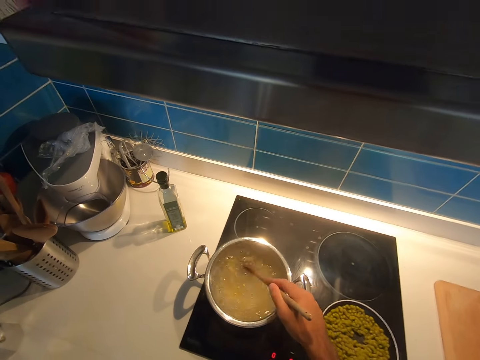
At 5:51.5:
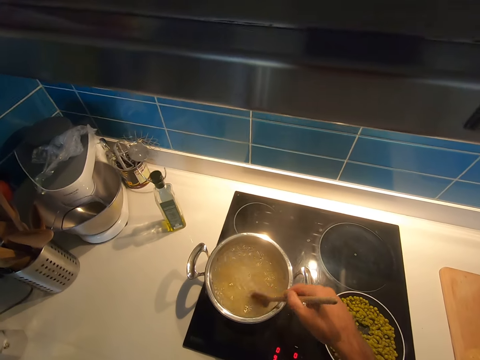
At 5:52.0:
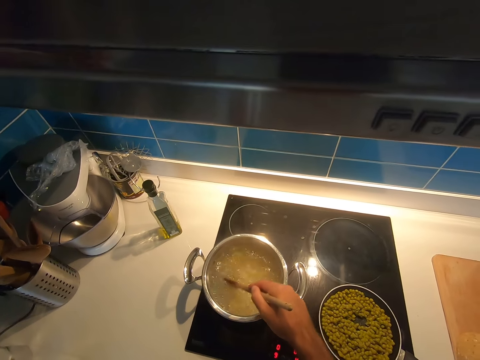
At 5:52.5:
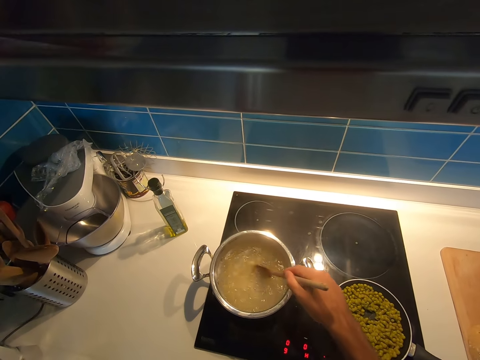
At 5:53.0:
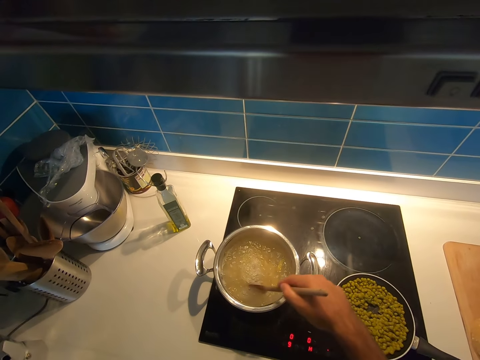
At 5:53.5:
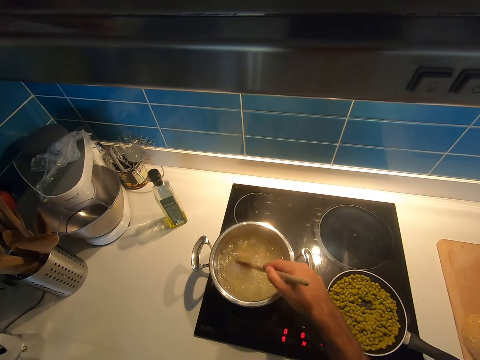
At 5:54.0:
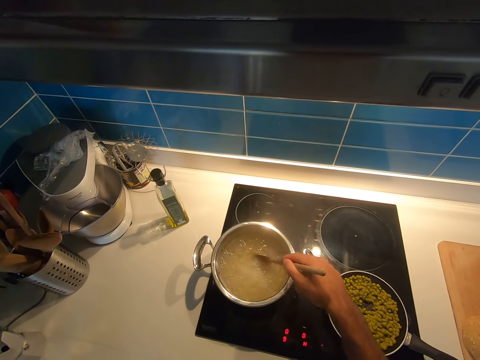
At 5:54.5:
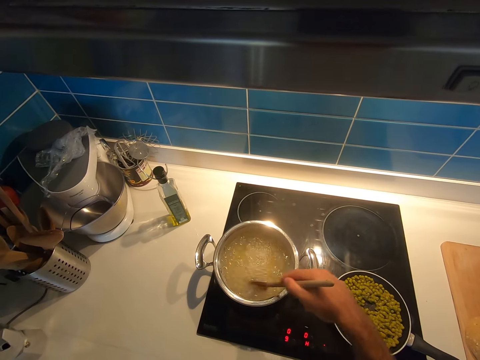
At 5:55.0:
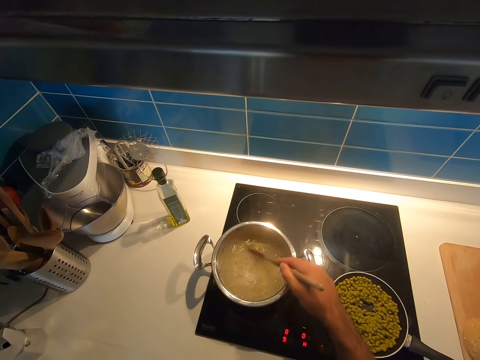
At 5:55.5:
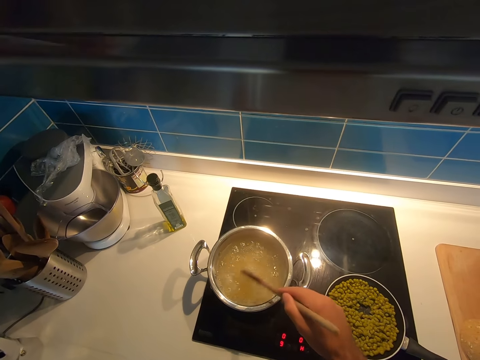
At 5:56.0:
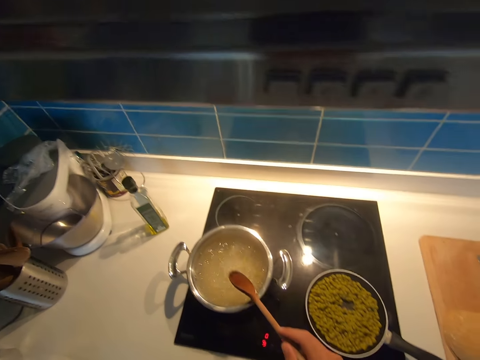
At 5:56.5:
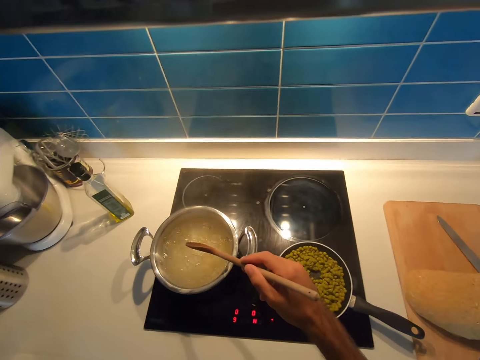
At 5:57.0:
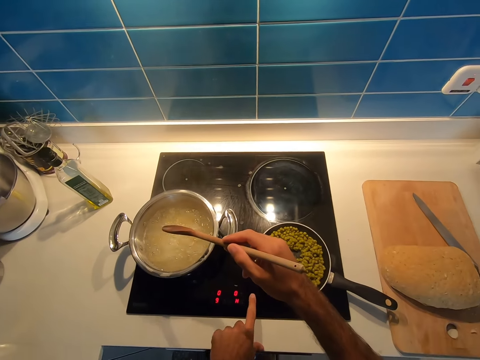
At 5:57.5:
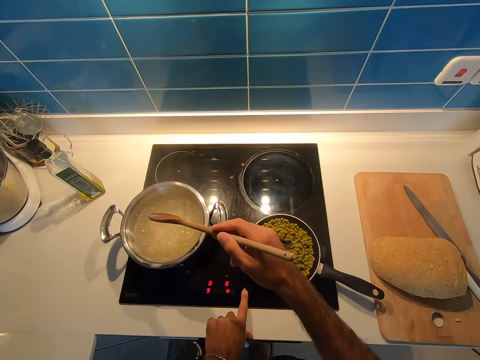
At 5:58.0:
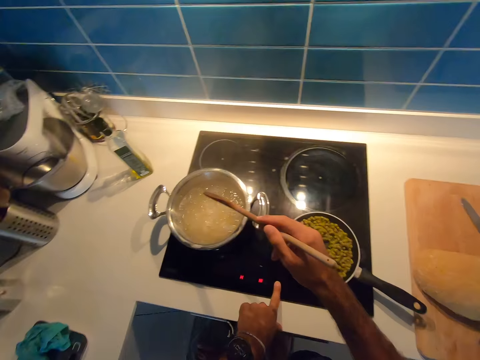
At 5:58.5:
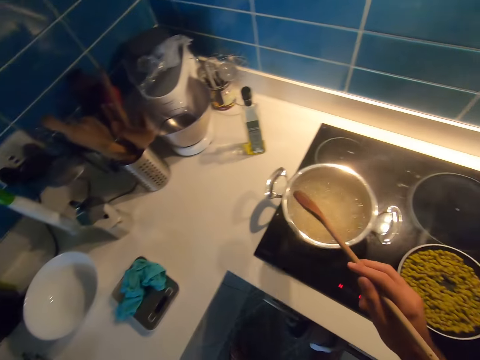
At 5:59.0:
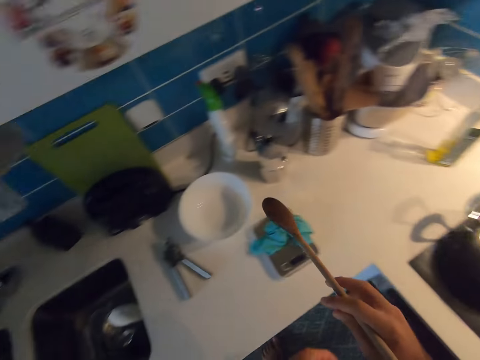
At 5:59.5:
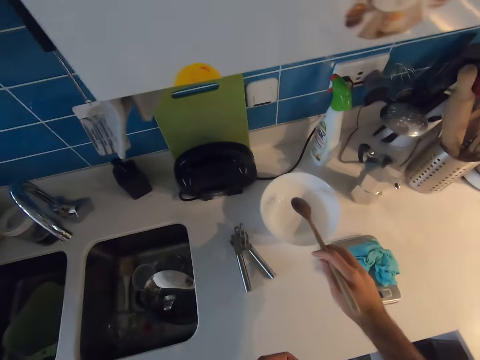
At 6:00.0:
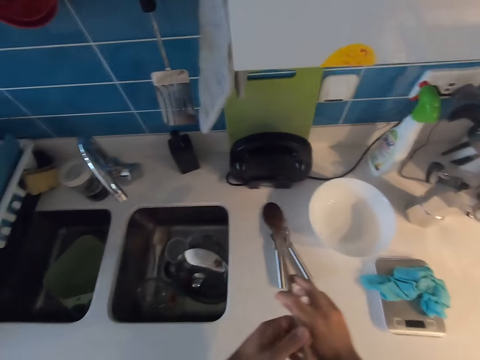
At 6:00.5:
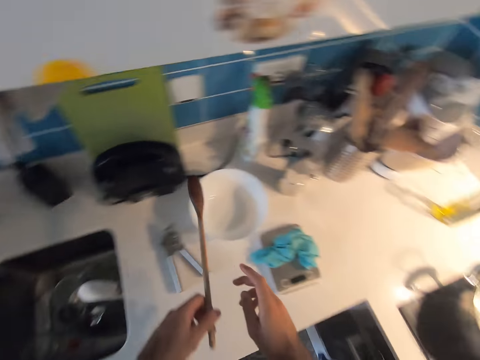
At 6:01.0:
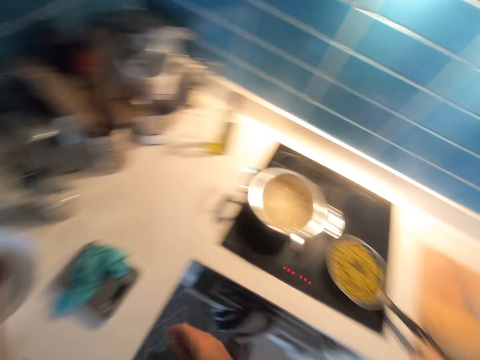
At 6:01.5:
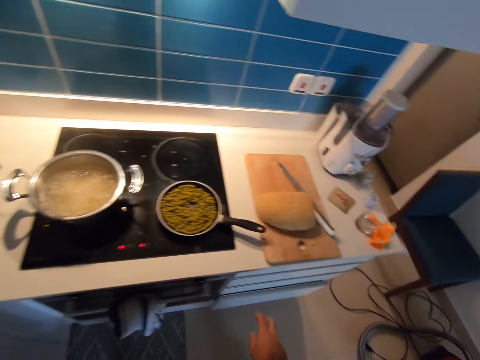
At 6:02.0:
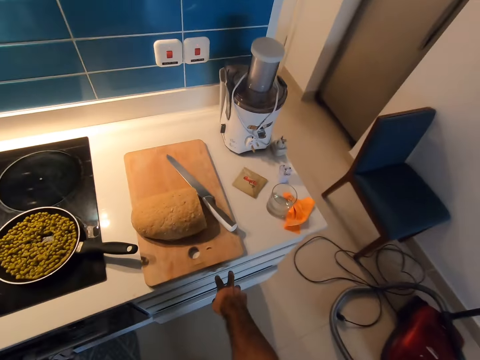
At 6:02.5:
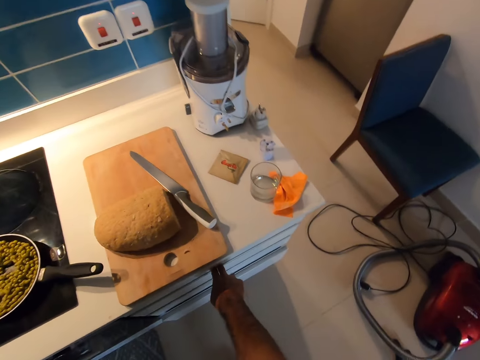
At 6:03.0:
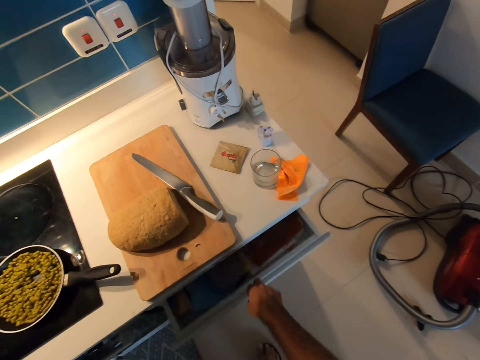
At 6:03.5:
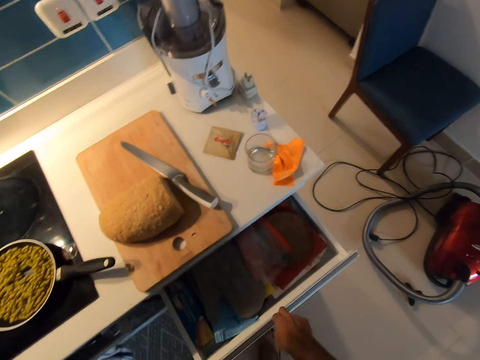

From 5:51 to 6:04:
The camera wearer taps a wooden ladle on a cooking pot. They adjust the heat on a gas cooker. They put off the cooker. They walk around a kitchen. They put down the wooden ladle on the counter. They open a cabinet or drawer.

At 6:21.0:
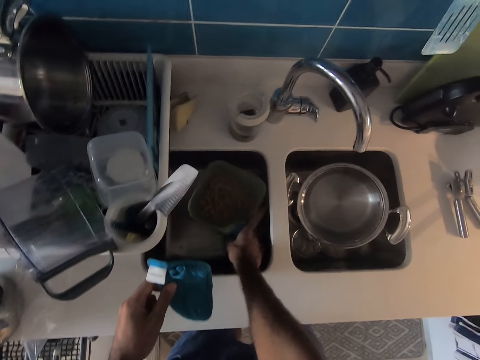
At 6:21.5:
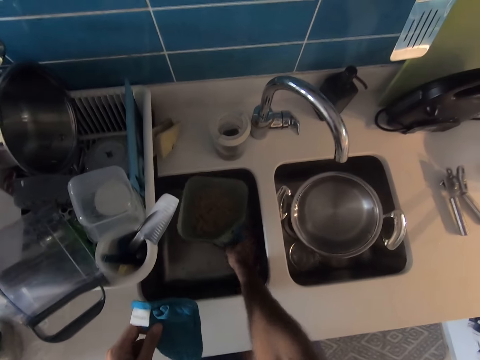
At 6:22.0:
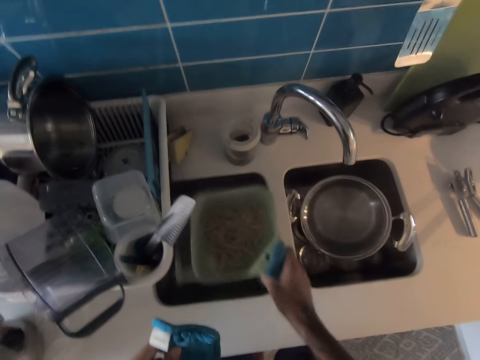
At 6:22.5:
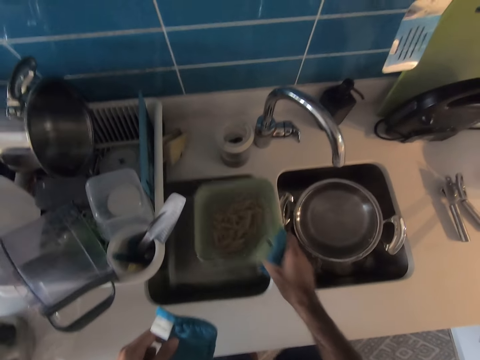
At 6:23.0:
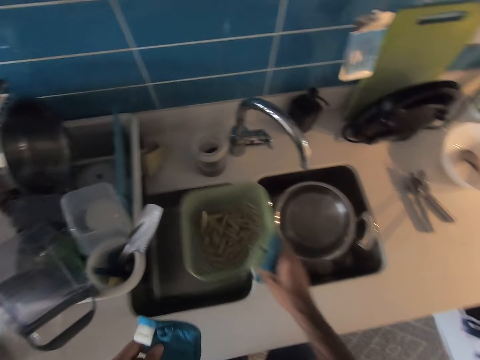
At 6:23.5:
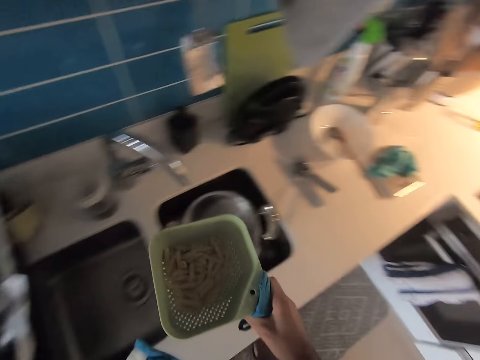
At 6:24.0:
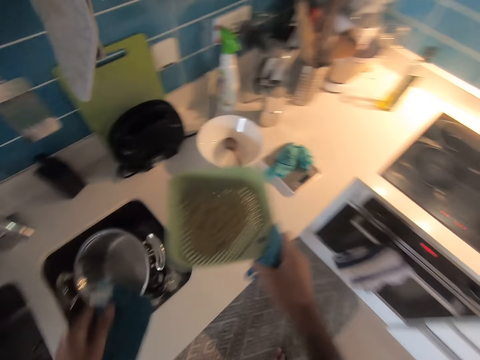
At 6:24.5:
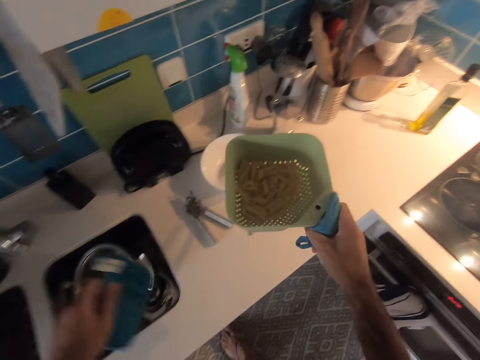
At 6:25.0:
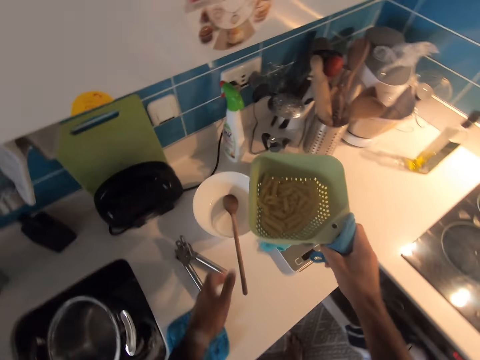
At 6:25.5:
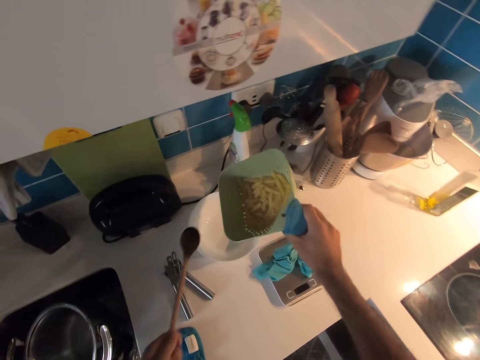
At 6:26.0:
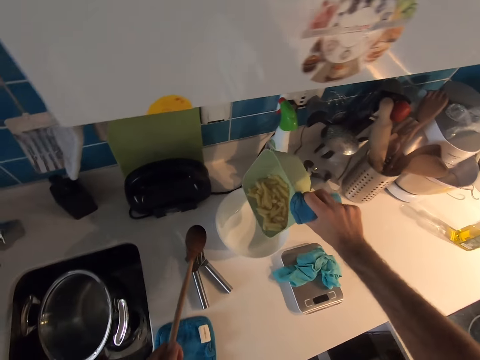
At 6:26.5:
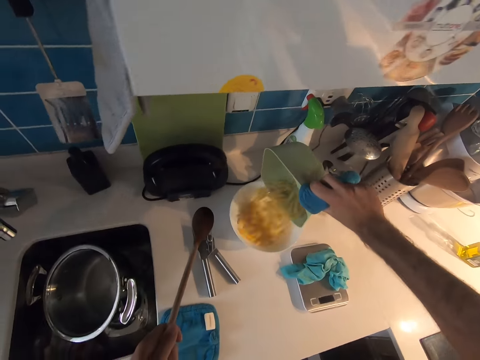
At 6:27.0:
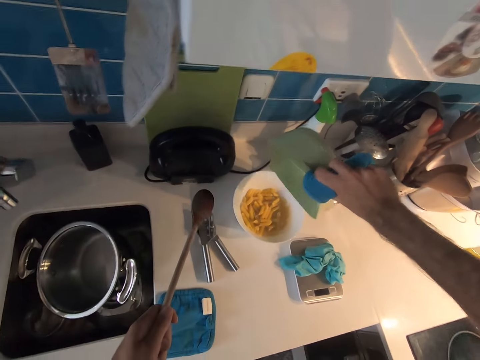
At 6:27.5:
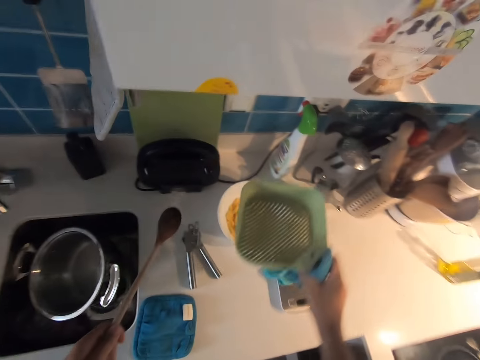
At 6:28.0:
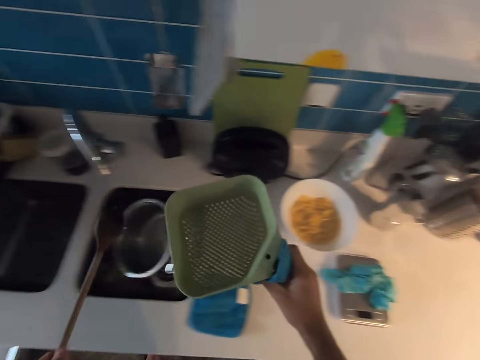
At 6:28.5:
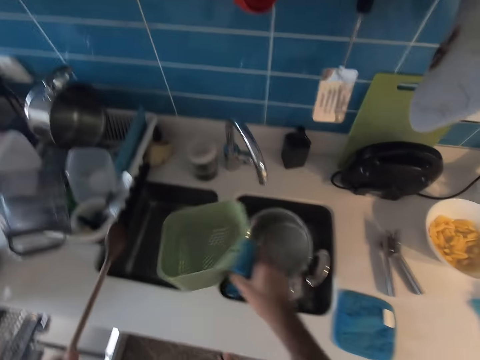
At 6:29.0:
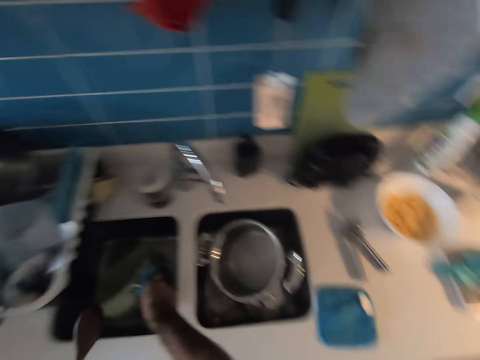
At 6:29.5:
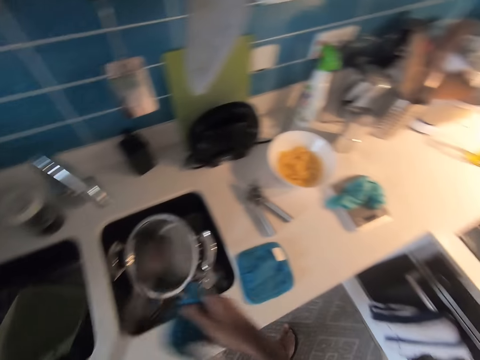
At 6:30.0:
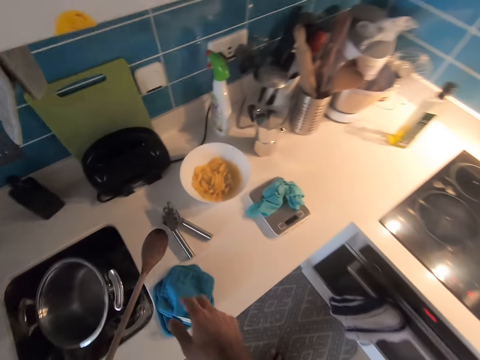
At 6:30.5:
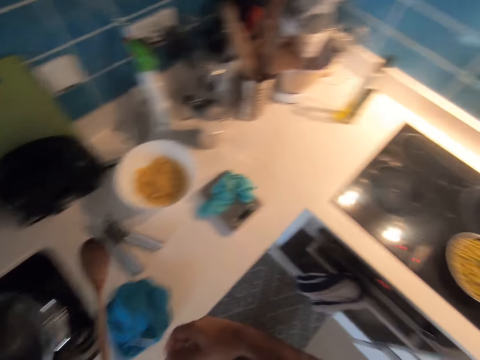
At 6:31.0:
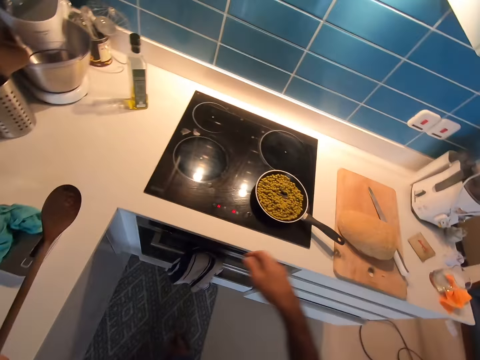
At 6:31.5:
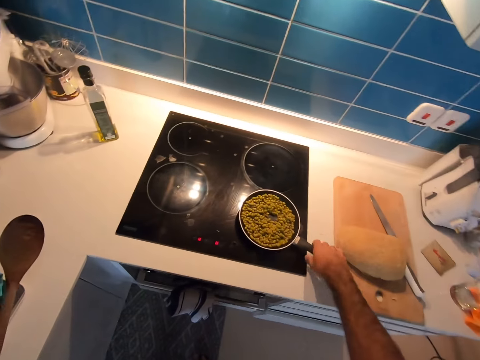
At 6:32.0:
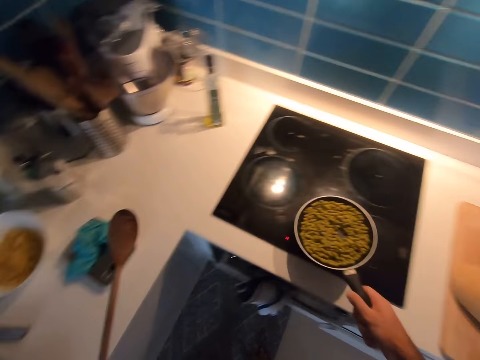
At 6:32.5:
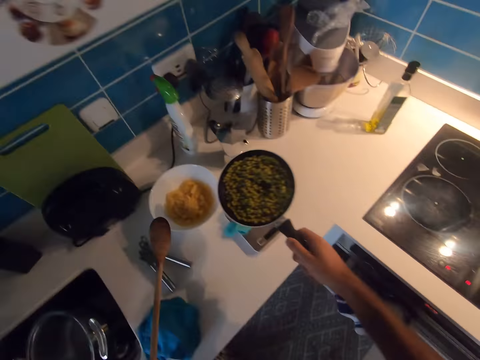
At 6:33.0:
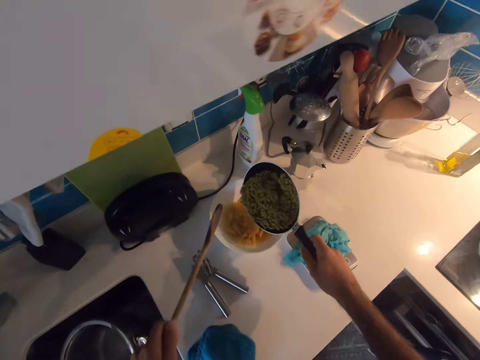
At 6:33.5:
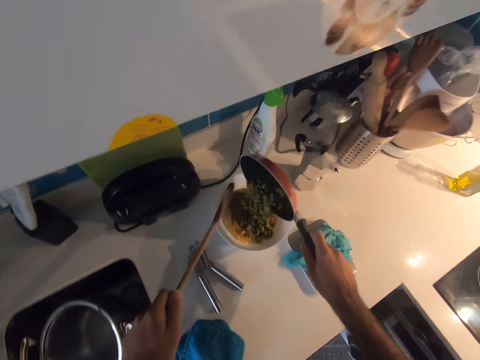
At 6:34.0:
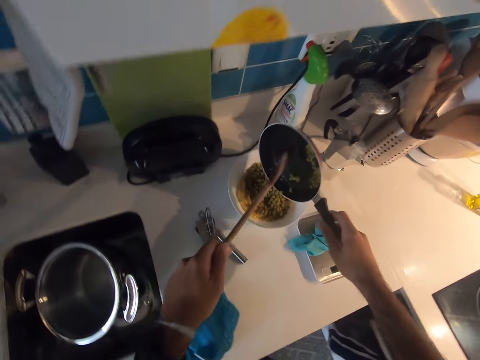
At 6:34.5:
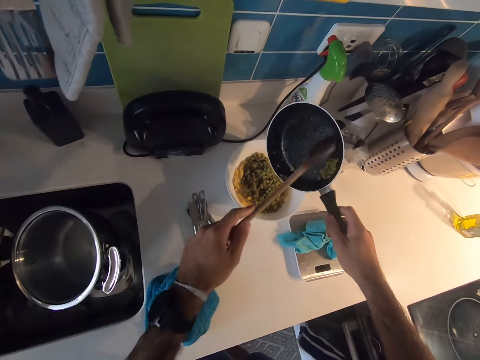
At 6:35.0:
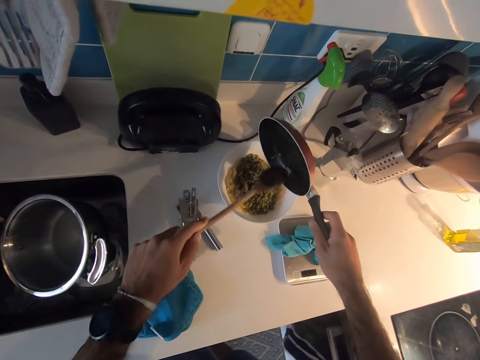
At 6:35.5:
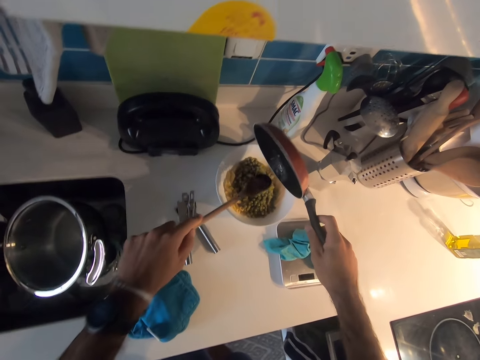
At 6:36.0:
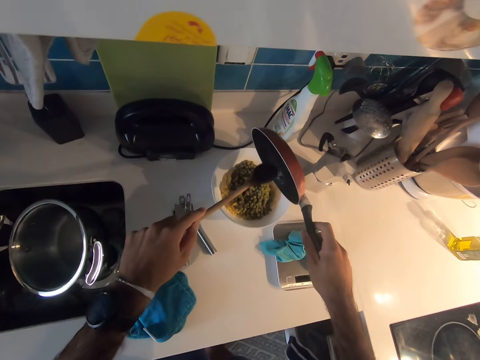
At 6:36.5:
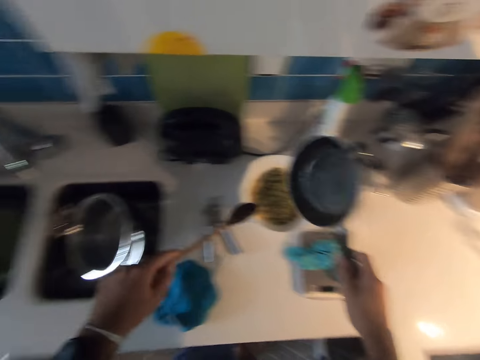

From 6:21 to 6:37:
The camera wearer picks up a bowl or sieve pot from a sink. They walk around a kitchen. They pour macaroni in the dish. They walk around the kitchen. They place the sieve pot in the sink. They put down a piece of cloth on the counter. They walk around the kitchen. They pick the spatula. They pick up the pan with green beans from a gas cooker. They pour the green beans or green grams in the dish. They scoop the green grams from the pan.
